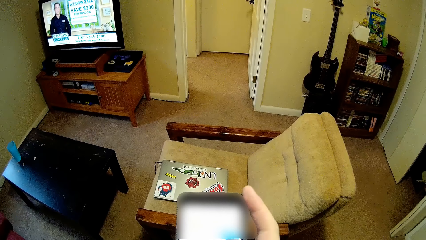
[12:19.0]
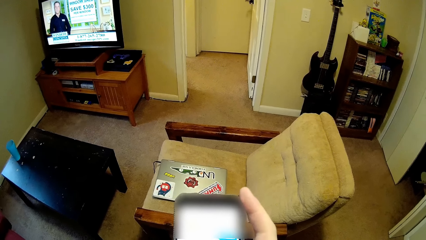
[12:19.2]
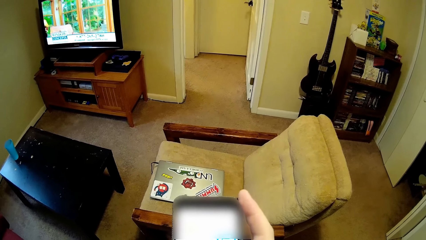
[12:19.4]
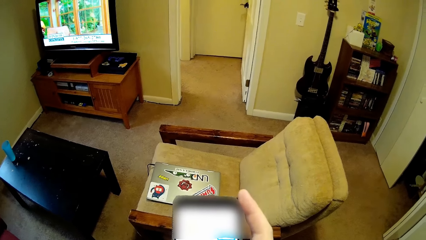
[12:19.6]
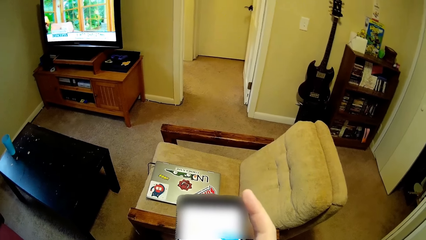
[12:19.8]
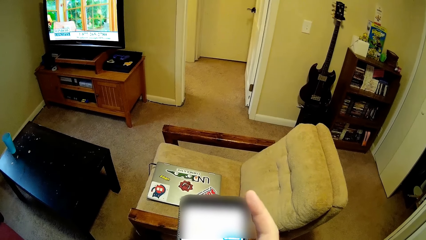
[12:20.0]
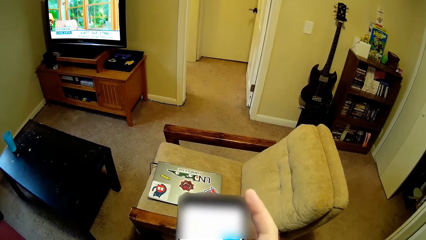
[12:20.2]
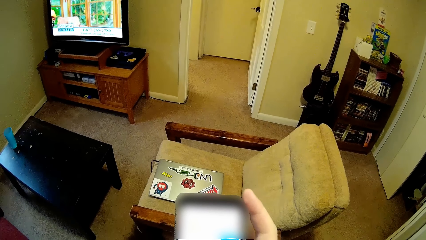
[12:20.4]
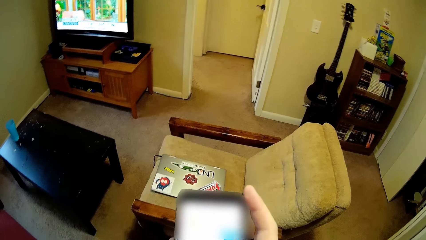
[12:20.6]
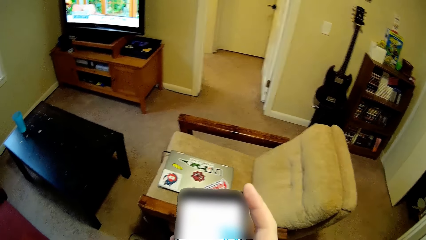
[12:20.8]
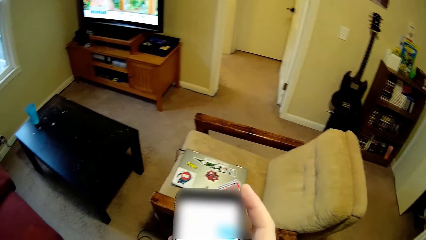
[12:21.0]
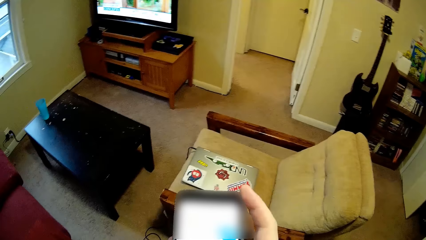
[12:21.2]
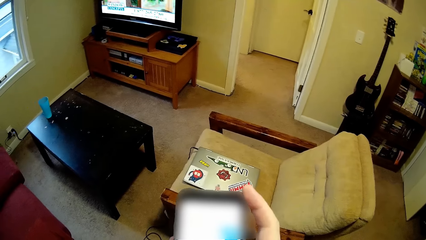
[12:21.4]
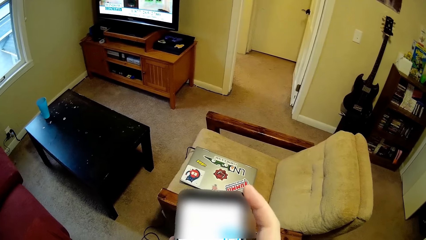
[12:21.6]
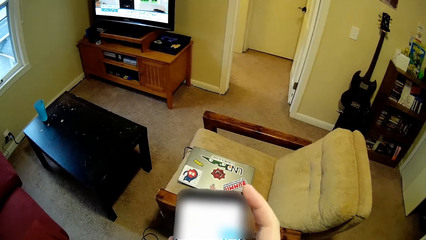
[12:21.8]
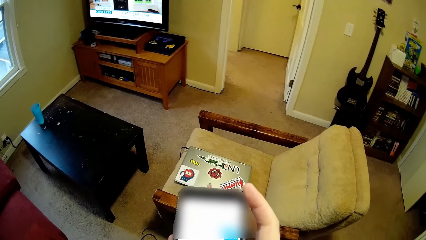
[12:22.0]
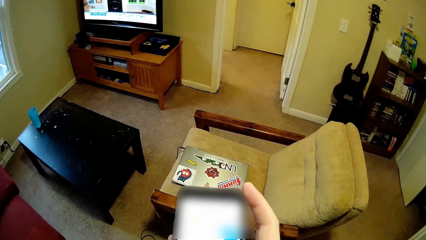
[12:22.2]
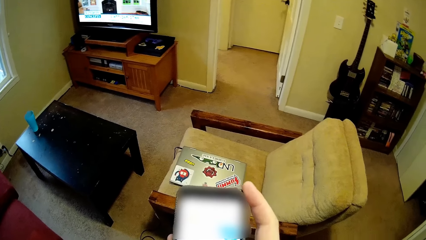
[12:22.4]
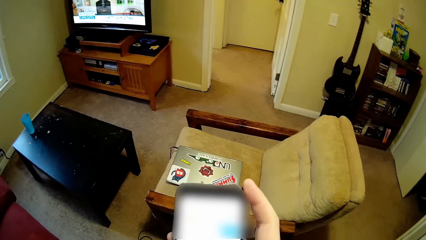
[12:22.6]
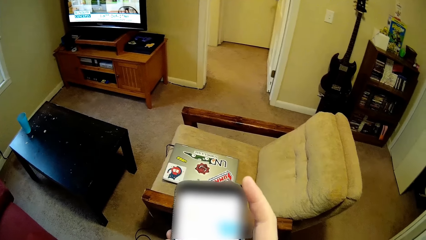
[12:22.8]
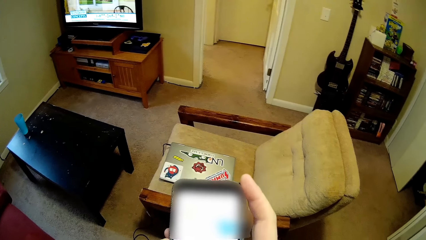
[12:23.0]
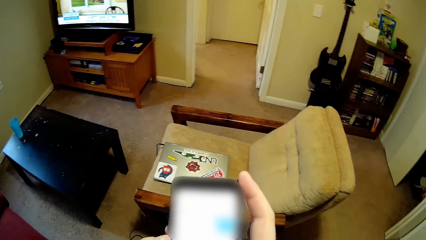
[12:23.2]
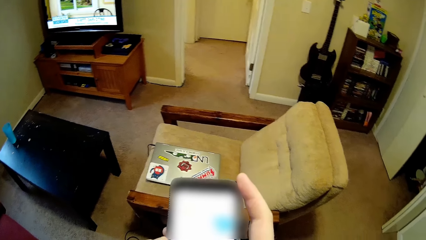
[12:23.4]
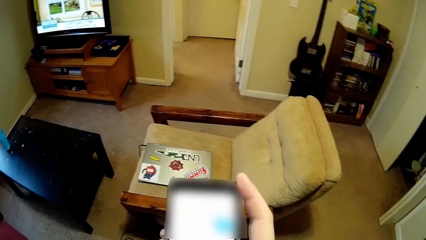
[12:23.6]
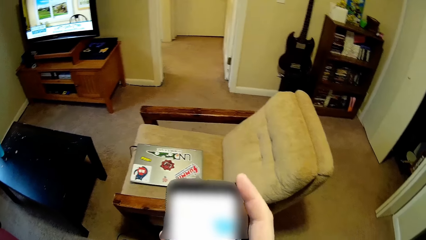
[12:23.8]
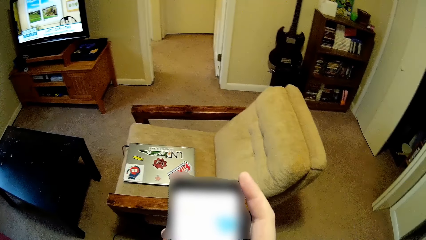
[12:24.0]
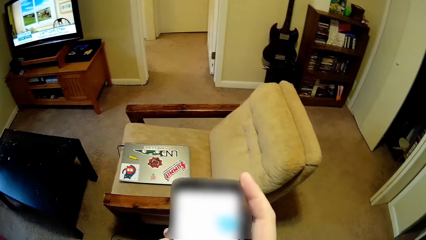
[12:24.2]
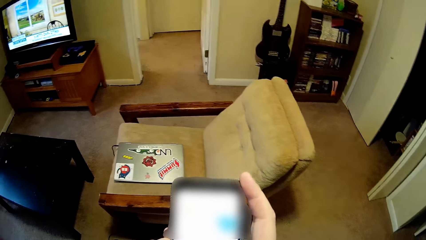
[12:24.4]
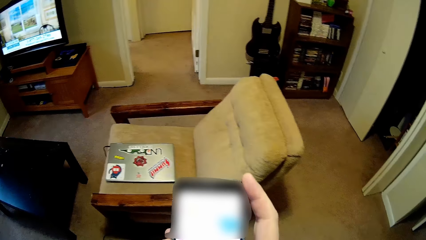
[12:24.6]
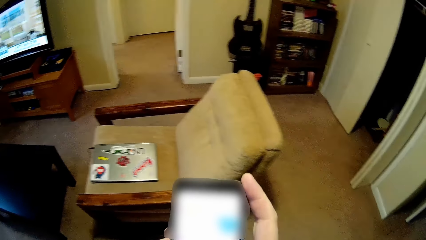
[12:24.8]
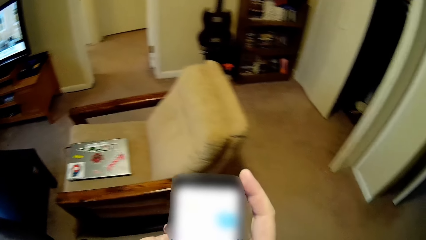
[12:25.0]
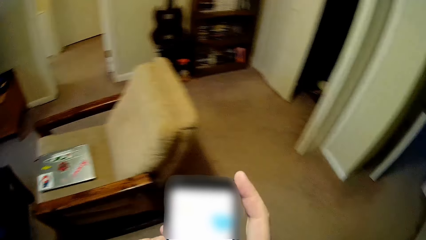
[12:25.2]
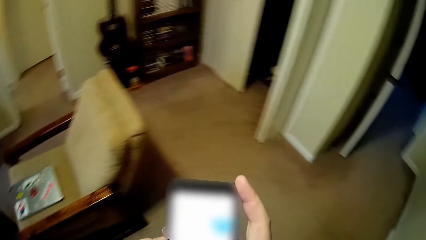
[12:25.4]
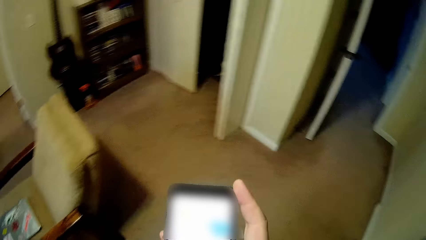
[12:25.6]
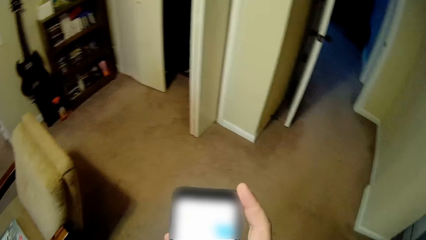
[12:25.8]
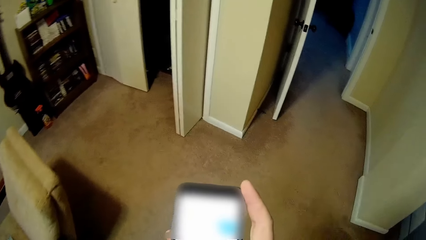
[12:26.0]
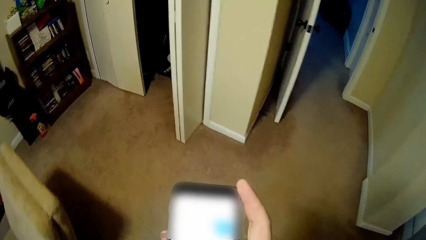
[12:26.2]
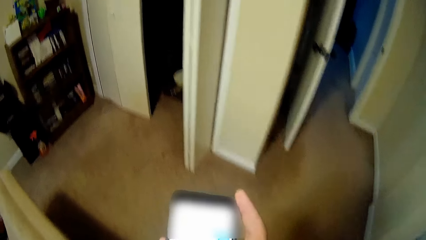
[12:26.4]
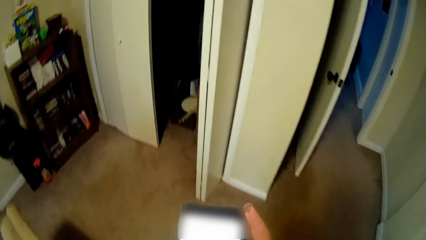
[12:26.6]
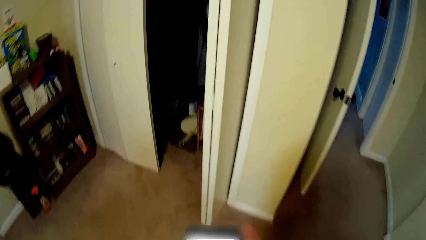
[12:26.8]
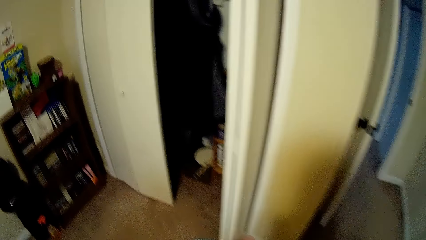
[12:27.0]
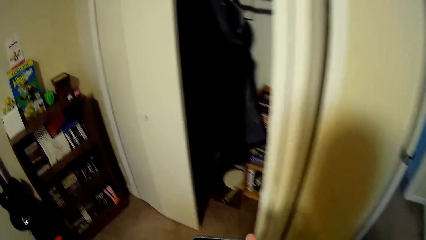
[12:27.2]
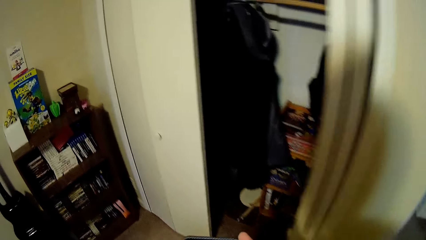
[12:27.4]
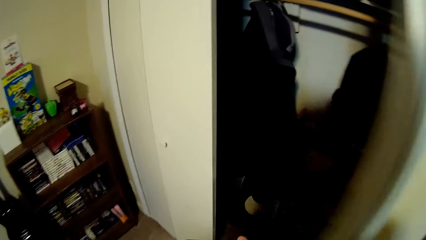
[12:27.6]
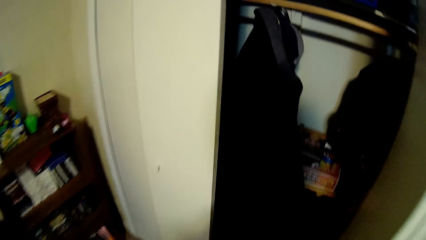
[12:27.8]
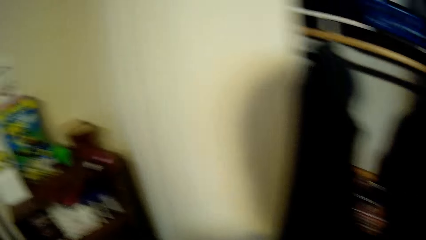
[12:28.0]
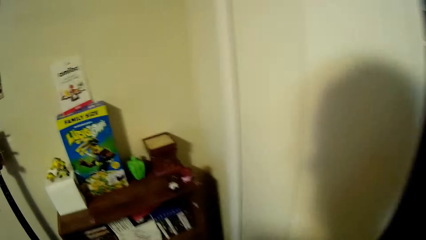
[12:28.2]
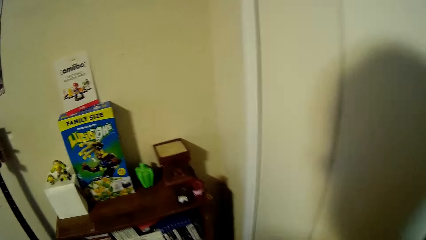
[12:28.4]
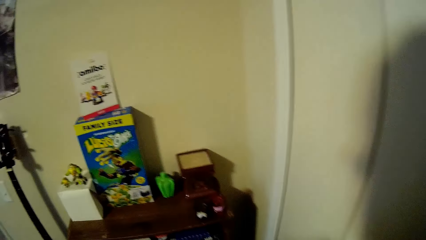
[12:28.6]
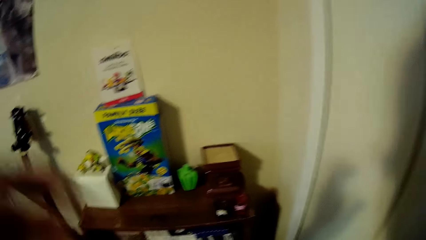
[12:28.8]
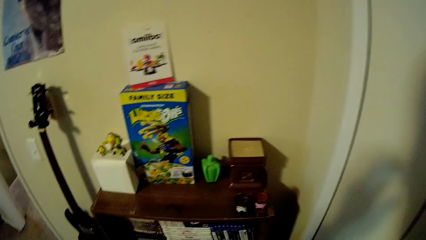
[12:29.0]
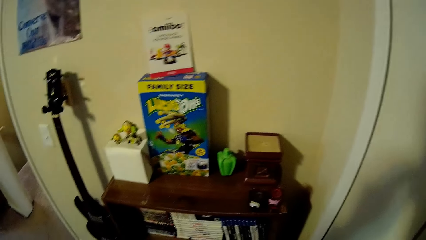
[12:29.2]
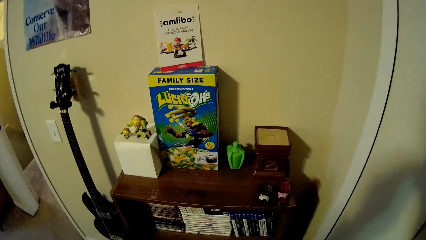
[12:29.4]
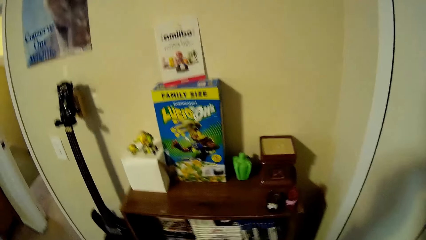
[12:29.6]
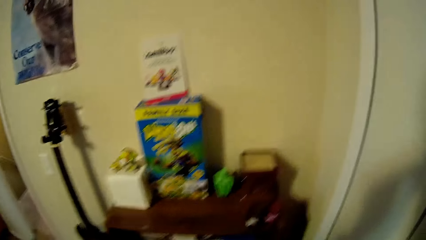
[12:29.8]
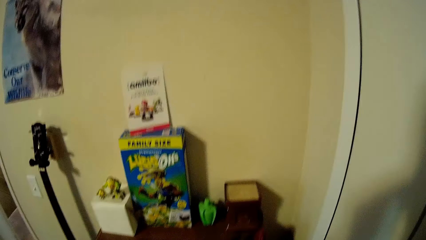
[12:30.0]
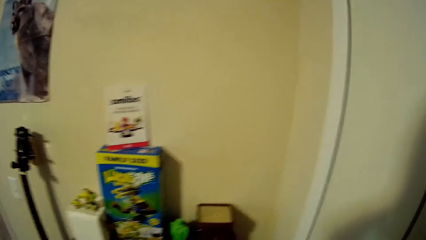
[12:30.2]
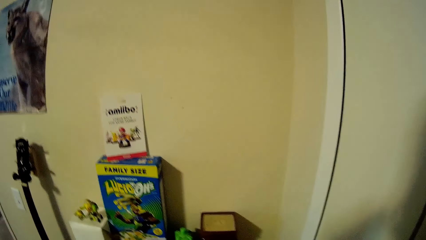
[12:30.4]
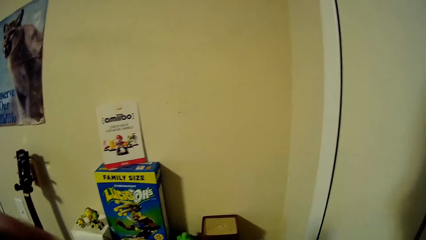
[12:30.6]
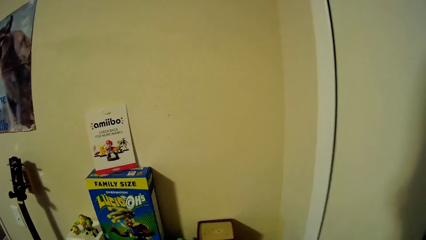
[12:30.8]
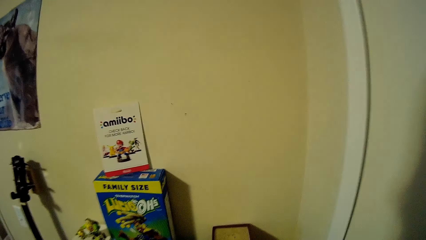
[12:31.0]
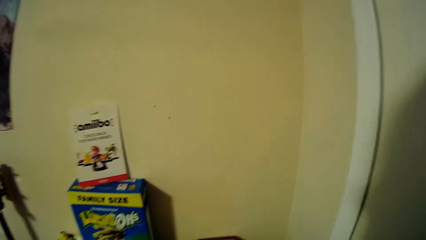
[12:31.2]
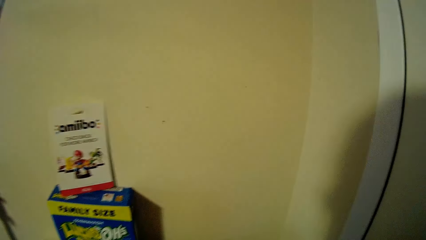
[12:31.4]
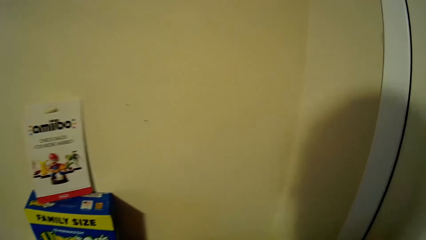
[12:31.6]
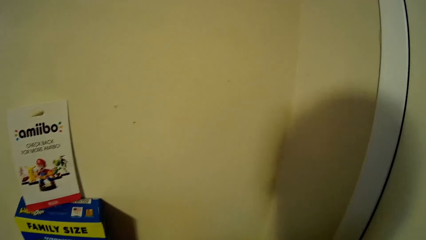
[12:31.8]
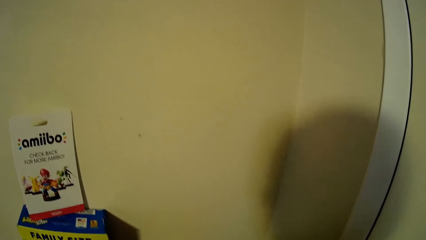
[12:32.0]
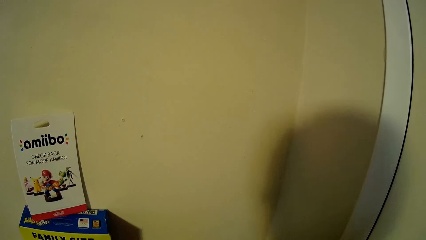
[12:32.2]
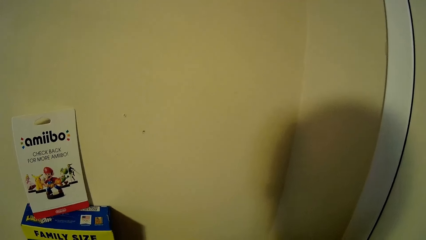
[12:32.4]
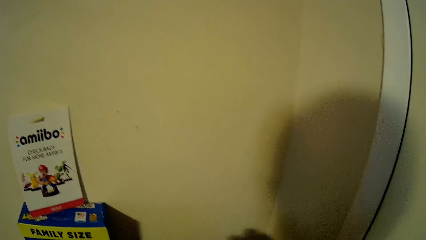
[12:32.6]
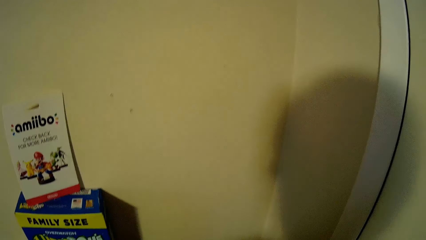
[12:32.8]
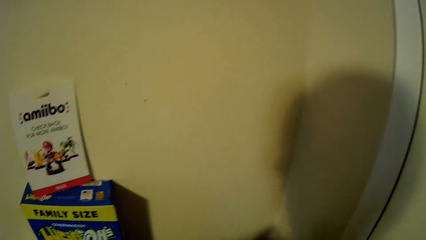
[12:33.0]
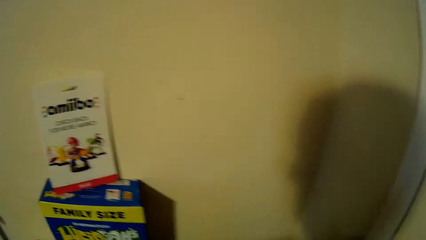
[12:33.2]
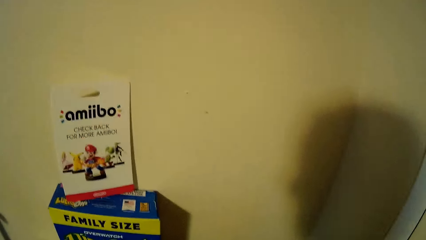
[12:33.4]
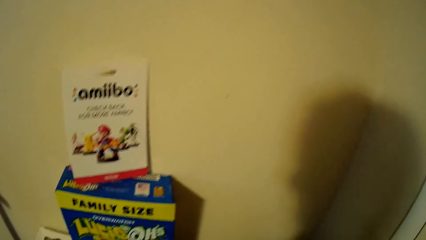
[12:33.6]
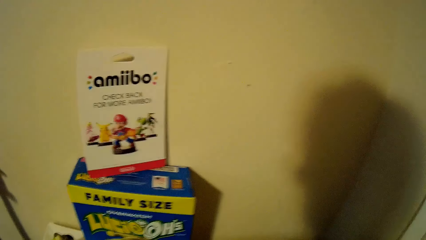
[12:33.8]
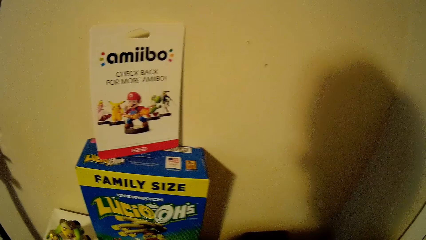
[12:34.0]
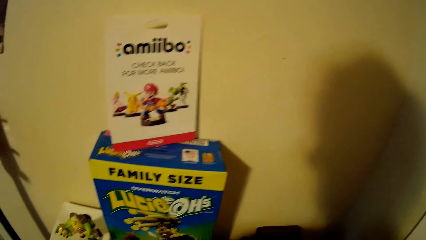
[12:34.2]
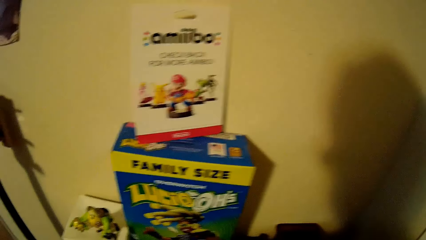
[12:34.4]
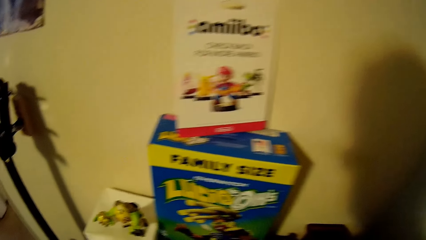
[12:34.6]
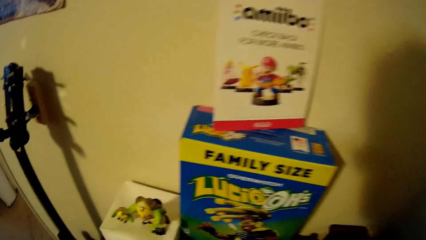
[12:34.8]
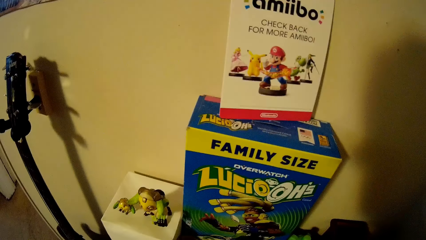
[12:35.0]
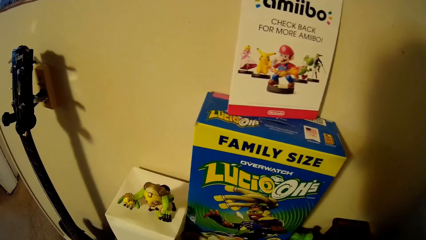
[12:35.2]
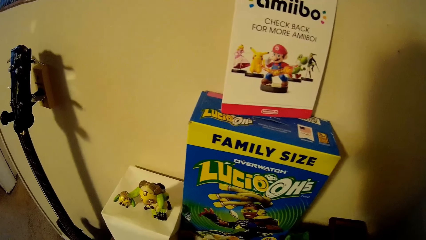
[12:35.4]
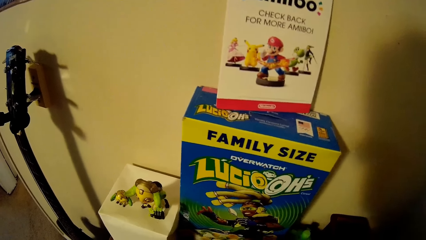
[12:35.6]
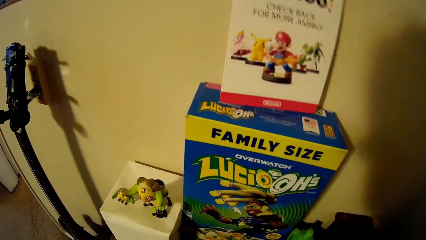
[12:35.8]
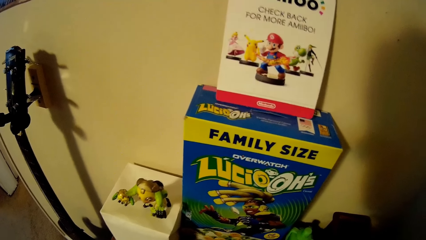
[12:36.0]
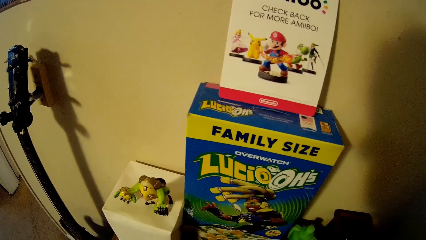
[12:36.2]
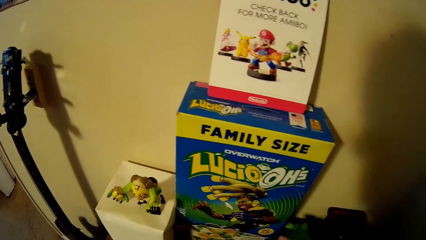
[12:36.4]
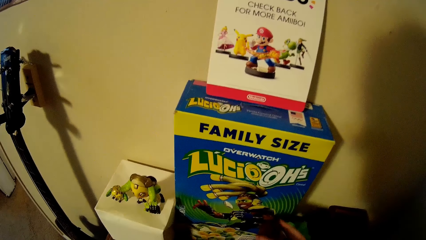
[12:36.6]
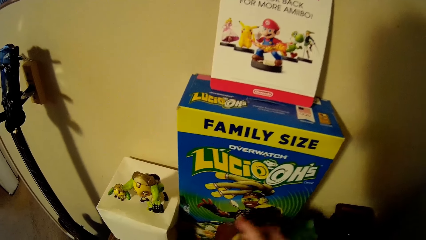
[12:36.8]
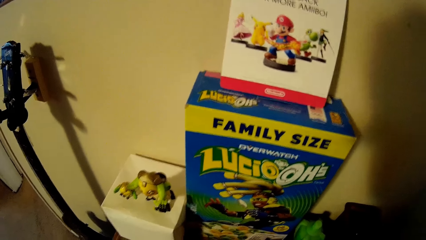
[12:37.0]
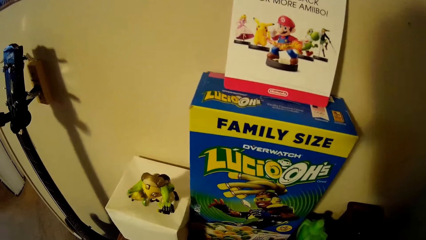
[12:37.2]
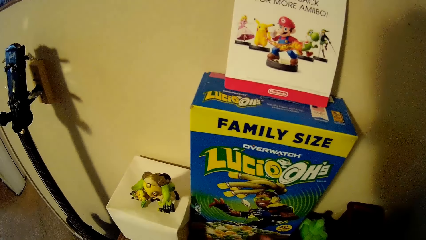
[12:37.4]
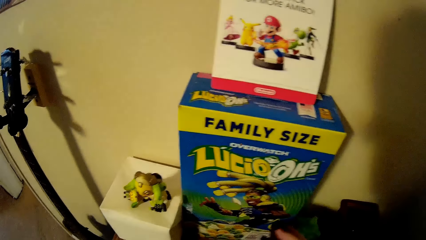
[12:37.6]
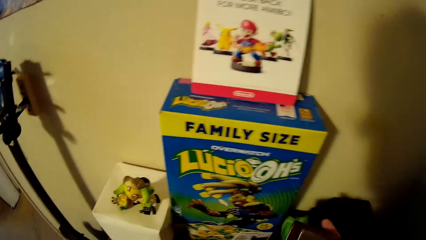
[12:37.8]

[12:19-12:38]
The camera wearer looks around a room. He operates a phone with his hand. He walks around the room. He looks around the room. He moves items on a table.
